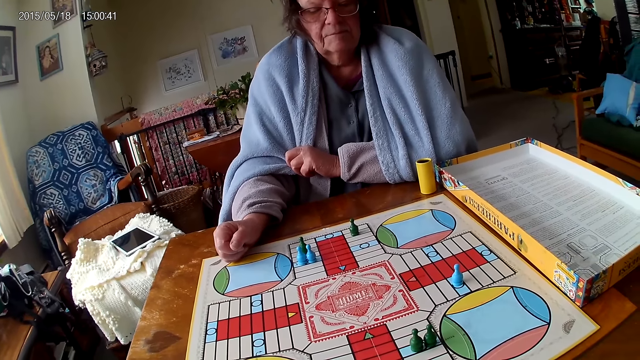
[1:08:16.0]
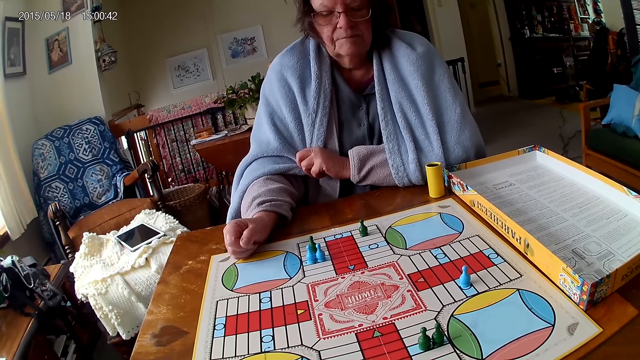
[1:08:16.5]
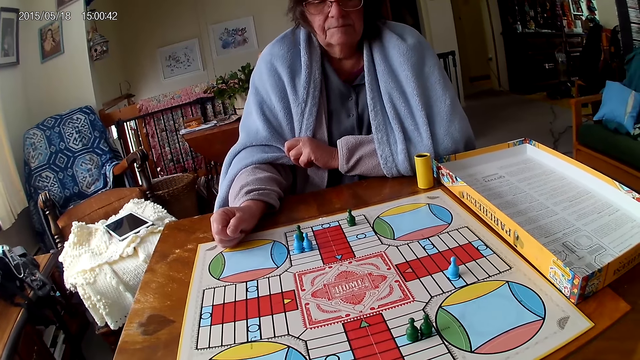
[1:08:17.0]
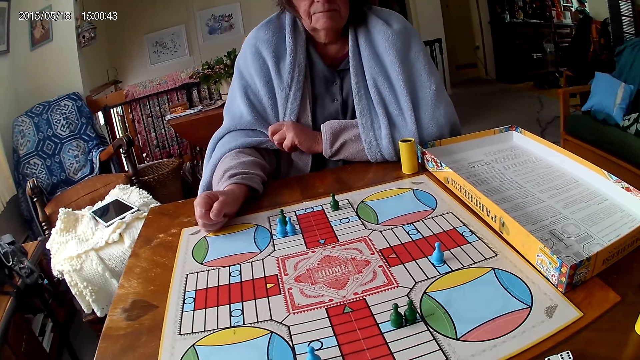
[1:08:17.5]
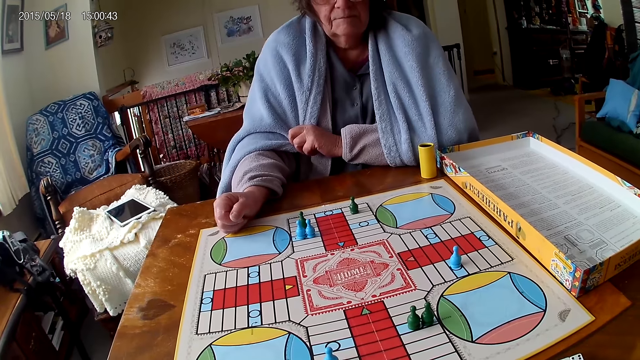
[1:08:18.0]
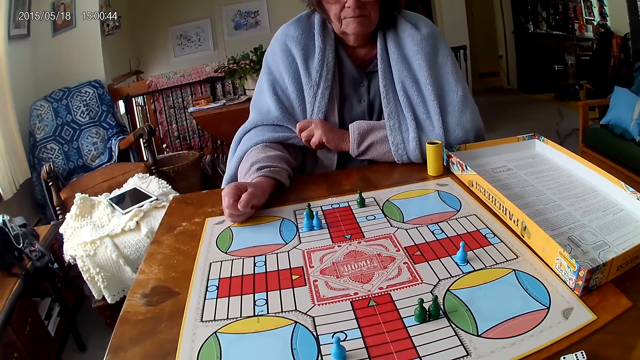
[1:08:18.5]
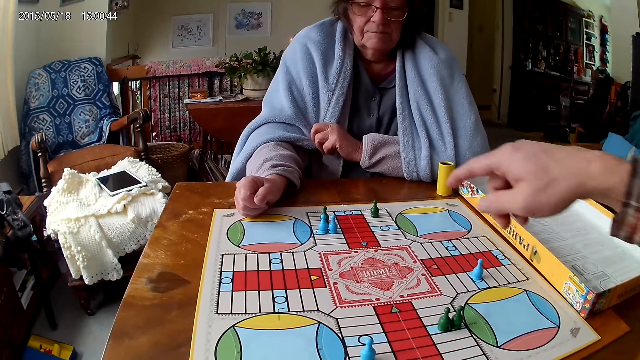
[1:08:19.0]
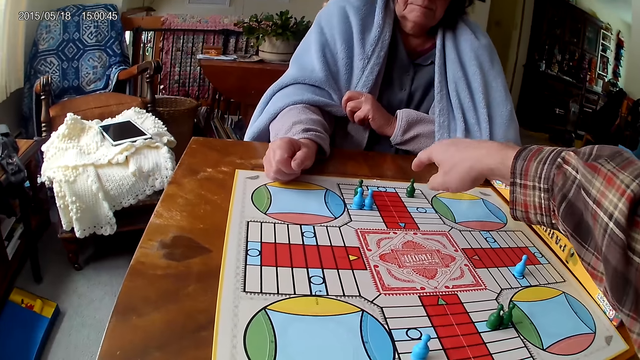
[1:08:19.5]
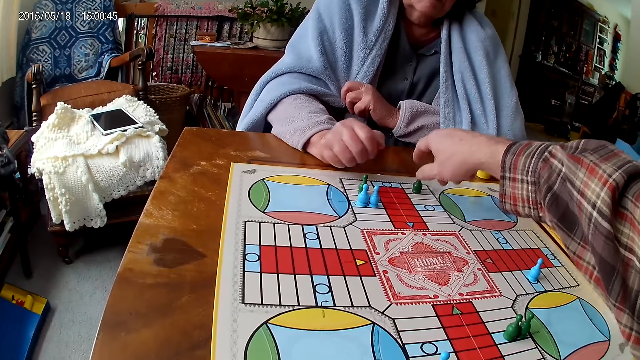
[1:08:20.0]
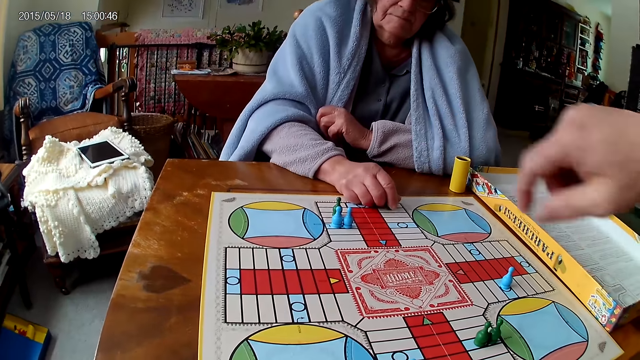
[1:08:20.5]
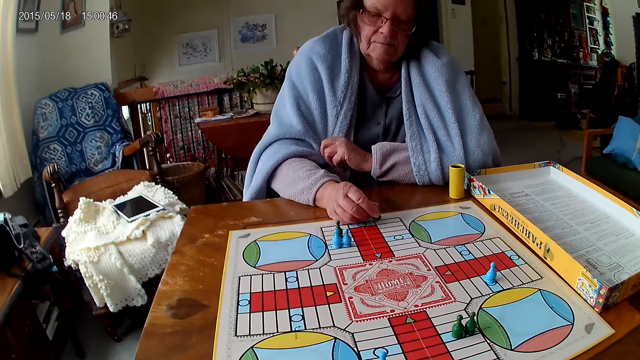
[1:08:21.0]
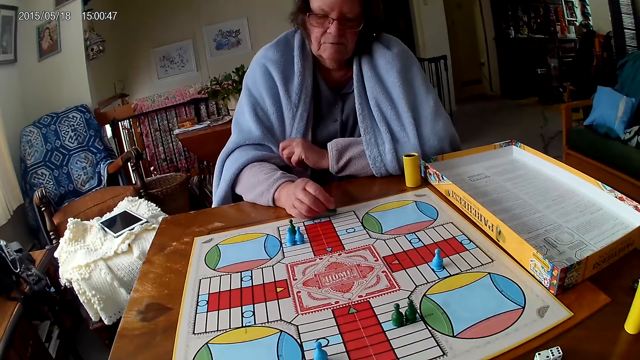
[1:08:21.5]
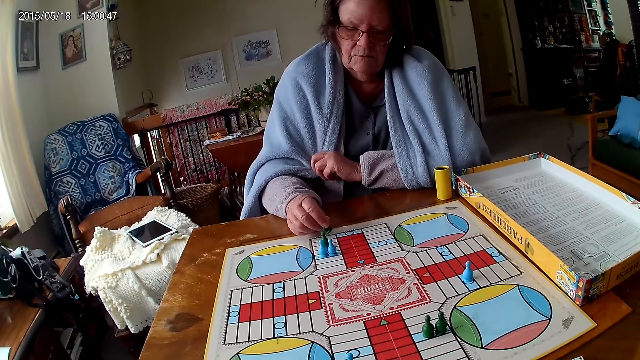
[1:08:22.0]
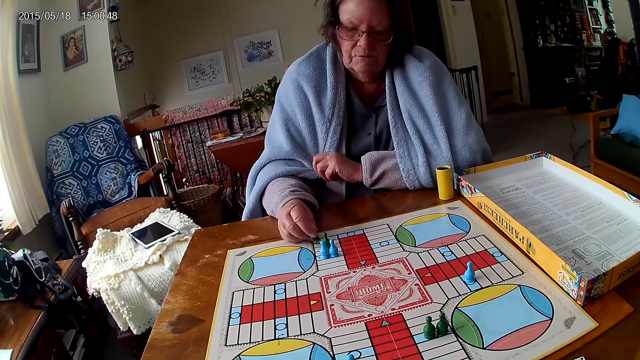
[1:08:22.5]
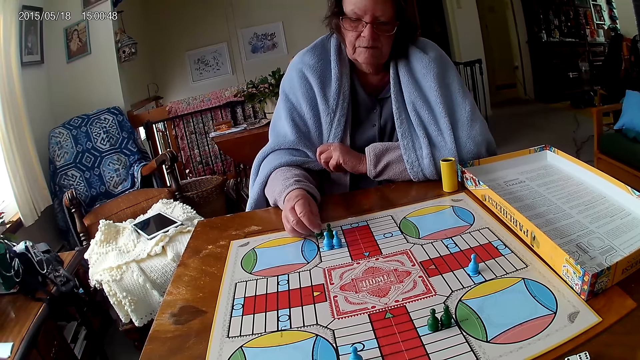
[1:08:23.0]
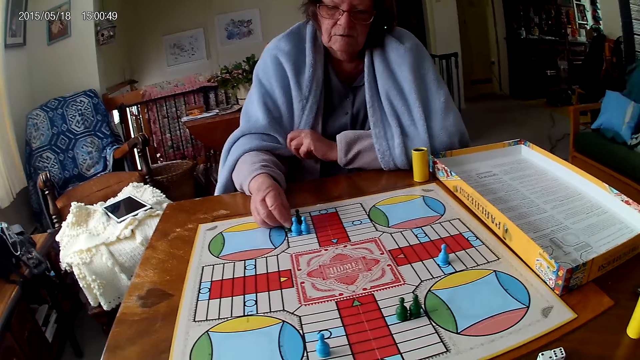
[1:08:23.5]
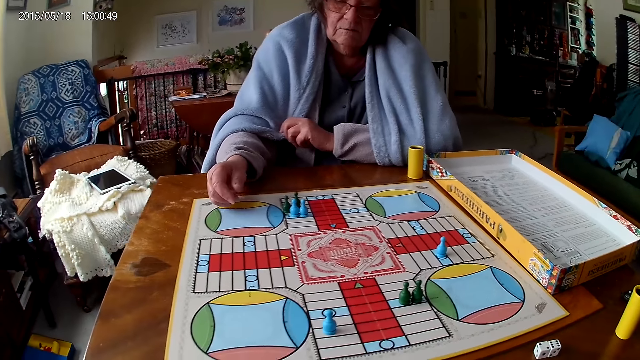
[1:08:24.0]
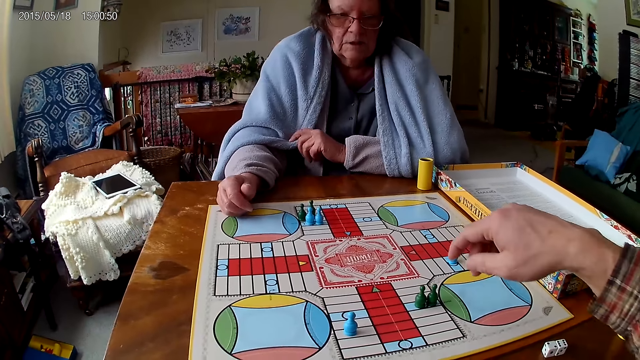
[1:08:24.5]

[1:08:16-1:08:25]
The camera wearer touches the ludo token on the ludo game with his right hand. He points at the pawn. A woman counts the tiles on the ludo game on the table with ludo tokens in her right hand. She moves the pawn.

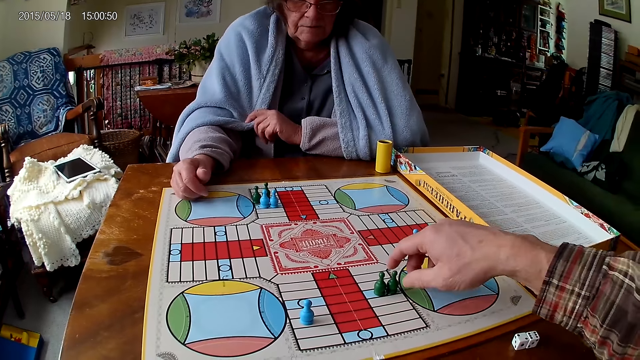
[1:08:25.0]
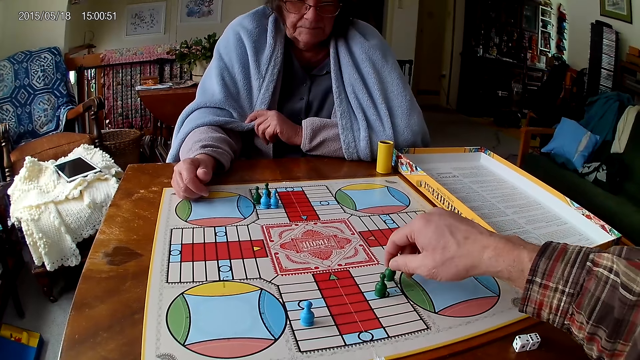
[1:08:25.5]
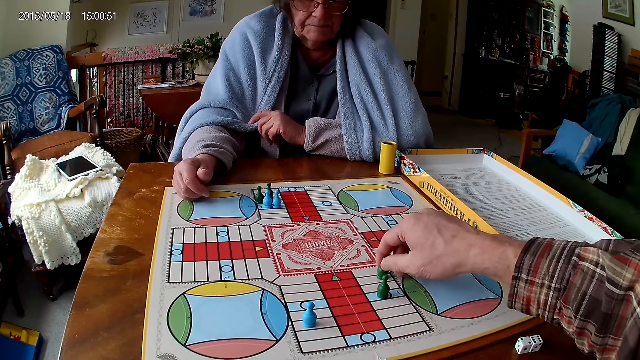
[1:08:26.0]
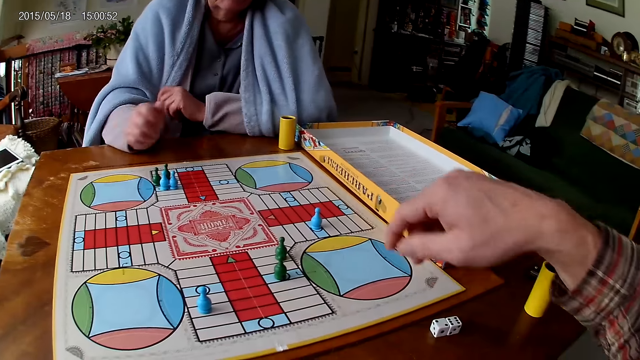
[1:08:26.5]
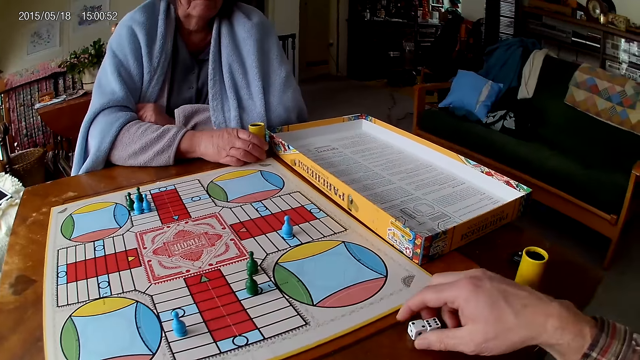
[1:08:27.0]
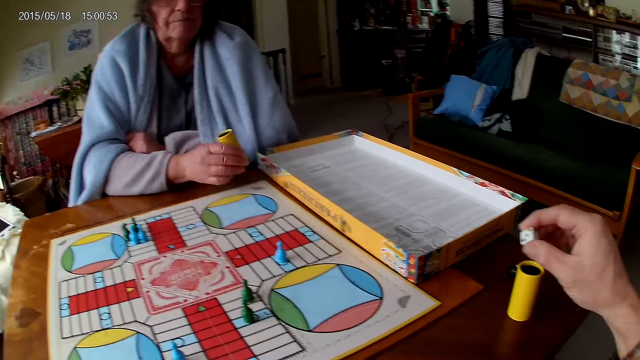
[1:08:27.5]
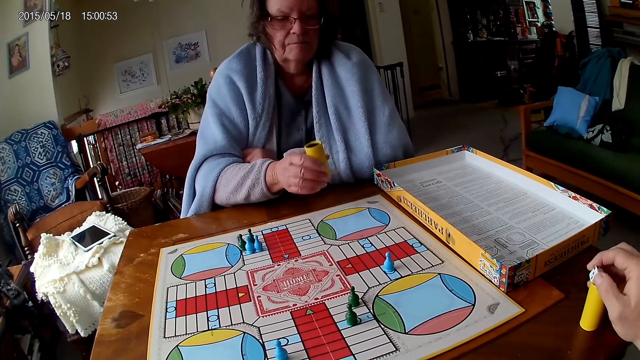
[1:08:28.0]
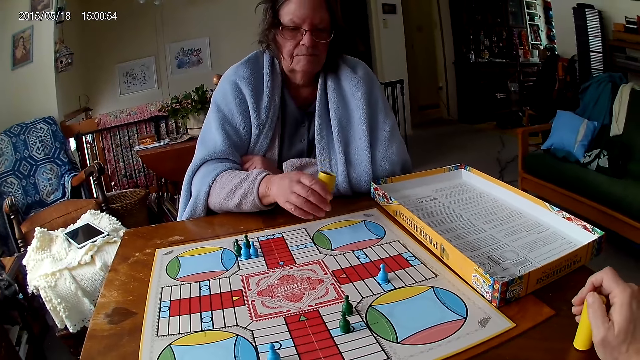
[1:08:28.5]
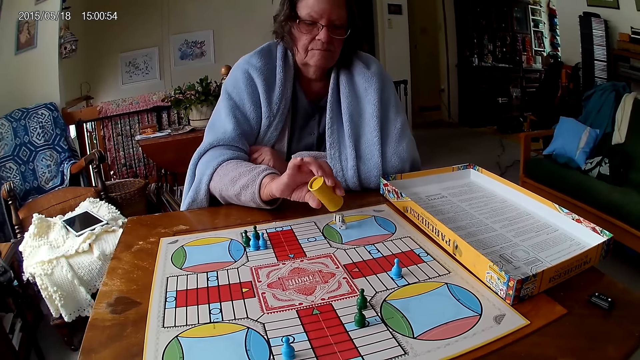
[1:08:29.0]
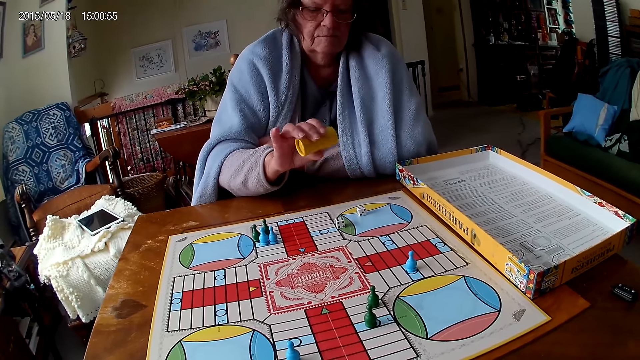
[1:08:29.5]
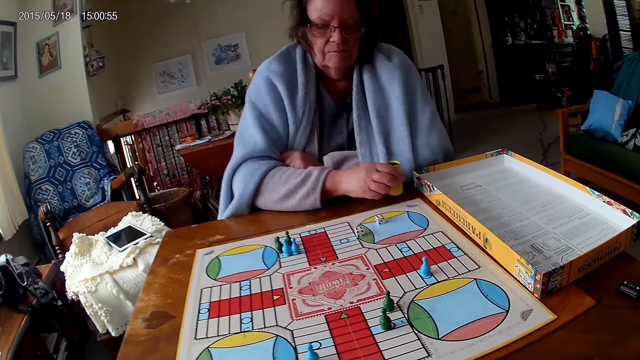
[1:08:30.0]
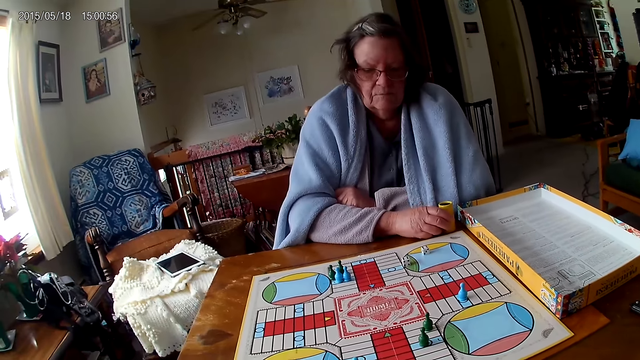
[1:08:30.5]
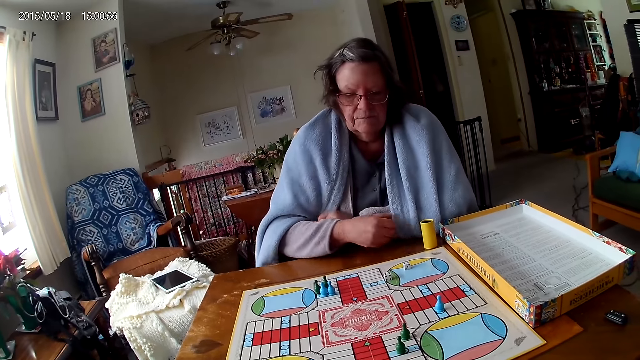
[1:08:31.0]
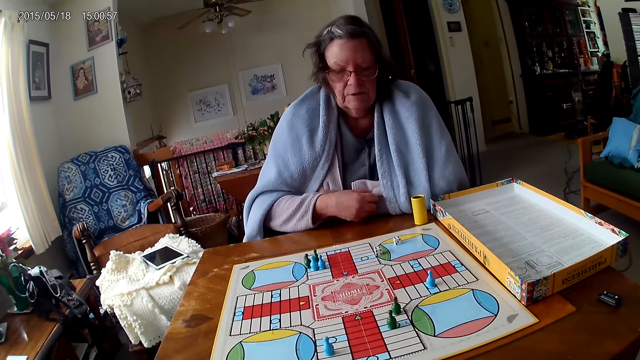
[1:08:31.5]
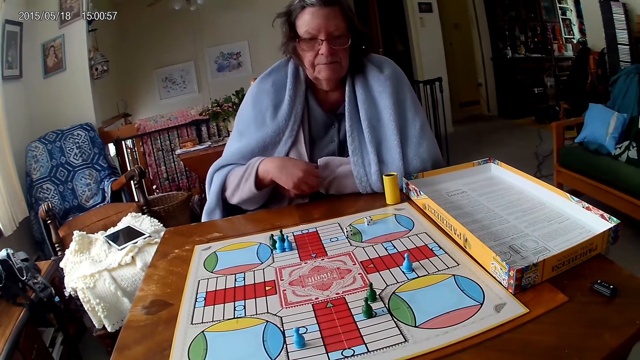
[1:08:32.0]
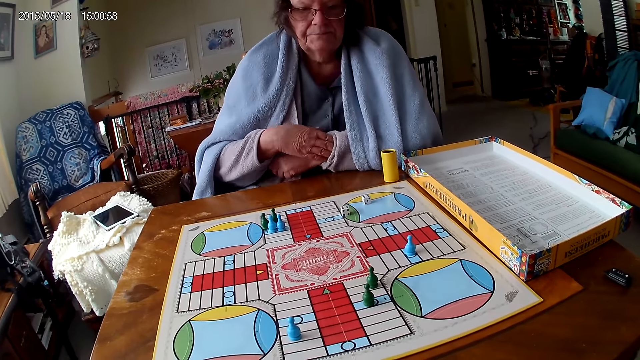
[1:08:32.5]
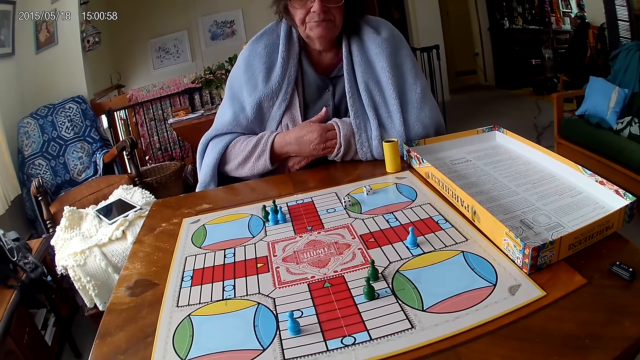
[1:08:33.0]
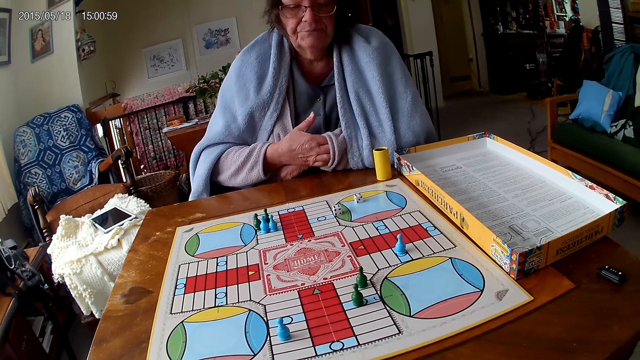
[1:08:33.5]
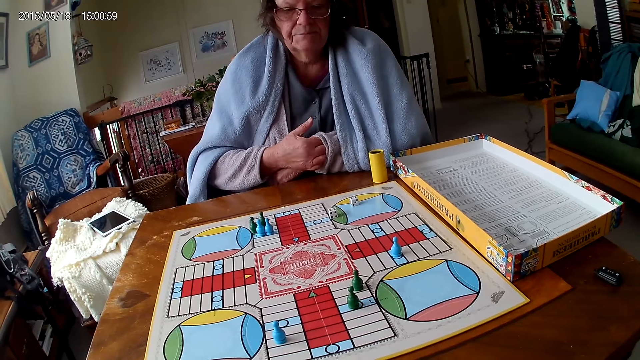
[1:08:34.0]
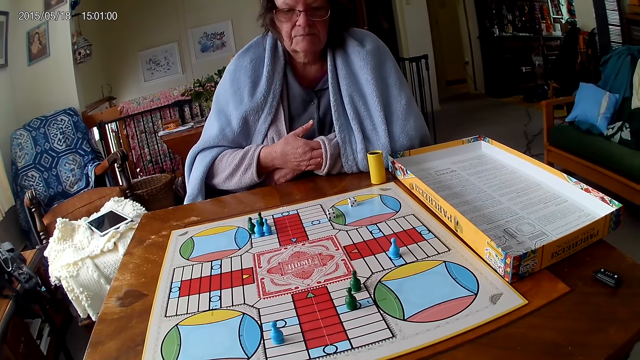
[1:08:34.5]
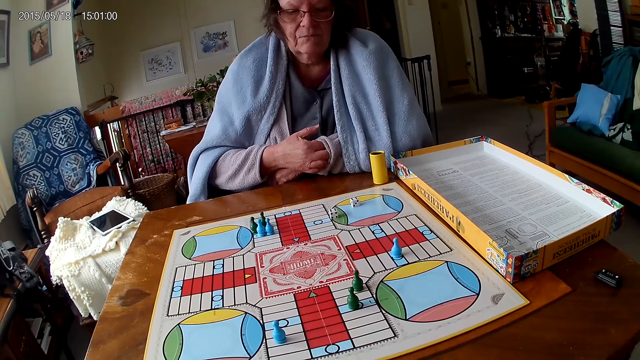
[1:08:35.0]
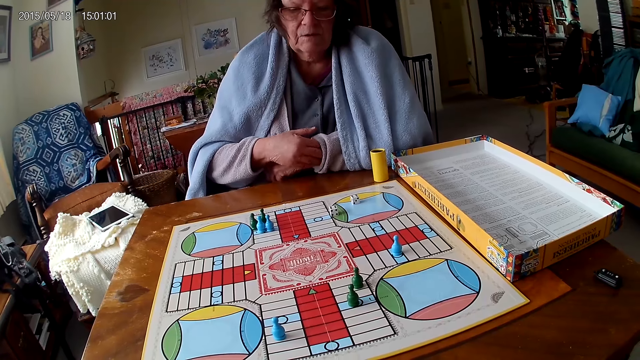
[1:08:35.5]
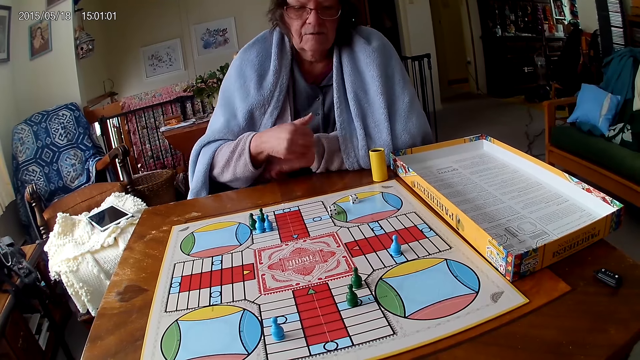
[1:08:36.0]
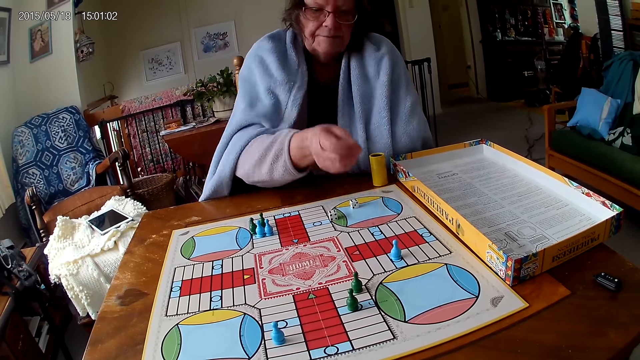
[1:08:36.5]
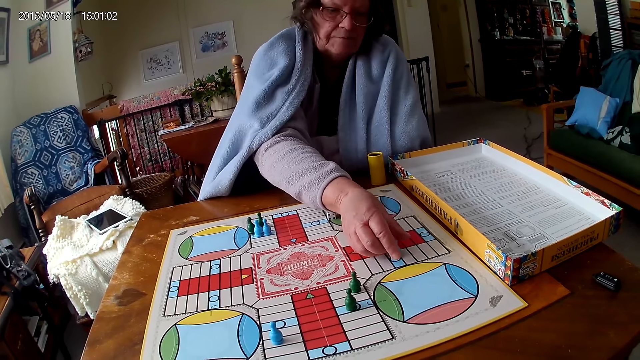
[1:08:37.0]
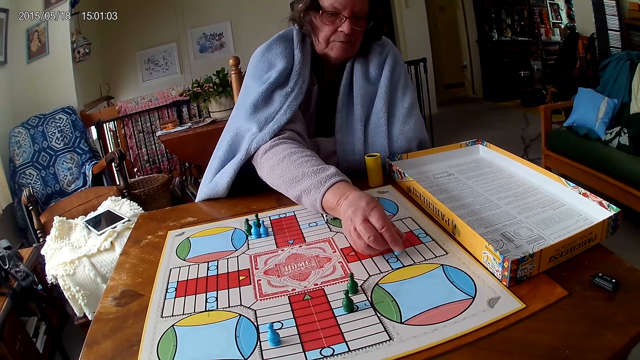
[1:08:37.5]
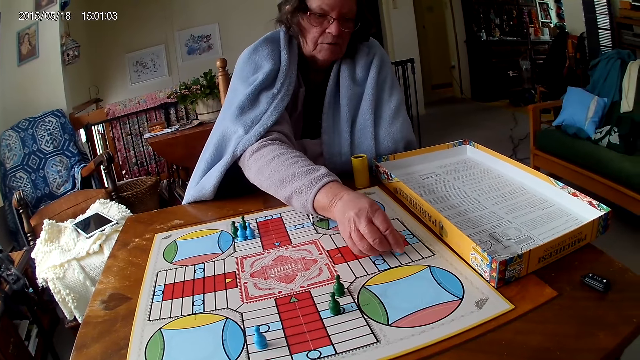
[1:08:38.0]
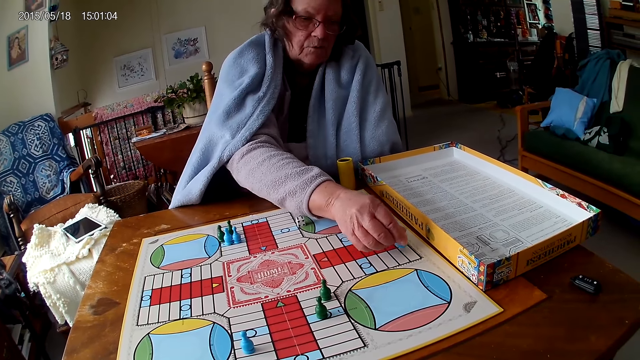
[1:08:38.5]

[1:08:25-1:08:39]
The camera wearer moves the pawn. He counts the tiles on the ludo game on the table with ludo tokens in his right hand. A woman picks the dice cup from the table with her right hand. The camera wearer packs the dice on the table with his left hand. The woman touches the dice cup. The camera wearer puts the dice in the dice cup on the table with his right hand. He picks the dice. The woman shakes the dice cup in her right hand. She pours the dice in the dice cup on the ludo game with her right hand. She throws the dice. She drops the dice cup on the table with her right hand. She scratches her left arm with her right hand. She counts the tiles on the ludo game on the table with ludo tokens in her right hand. She moves a pawn.
